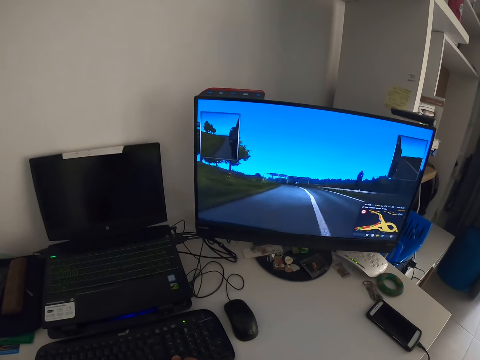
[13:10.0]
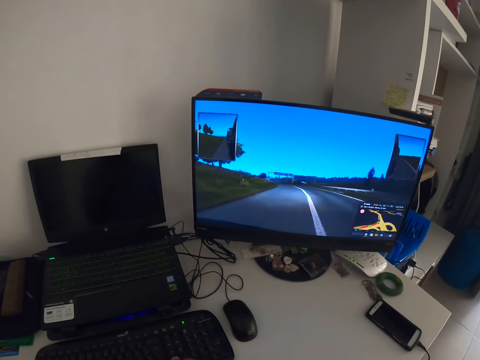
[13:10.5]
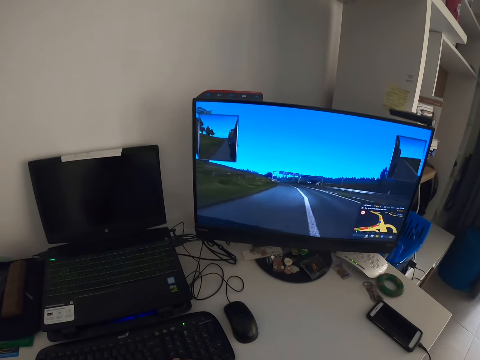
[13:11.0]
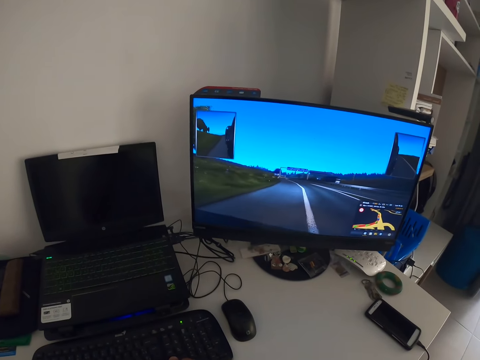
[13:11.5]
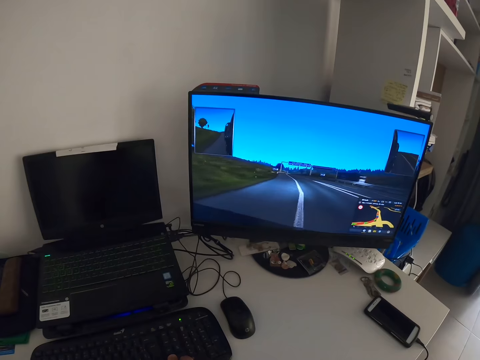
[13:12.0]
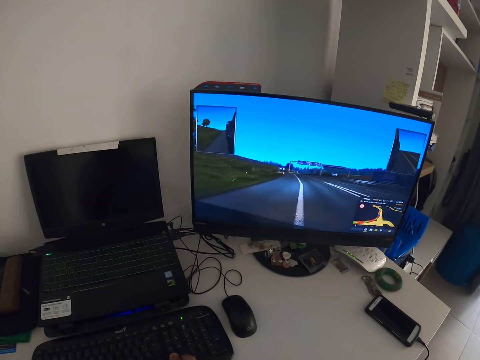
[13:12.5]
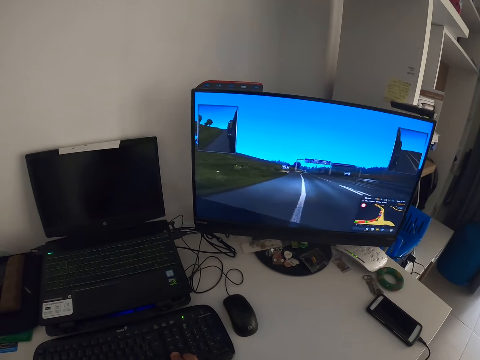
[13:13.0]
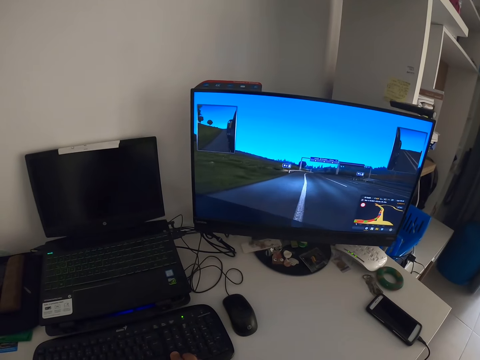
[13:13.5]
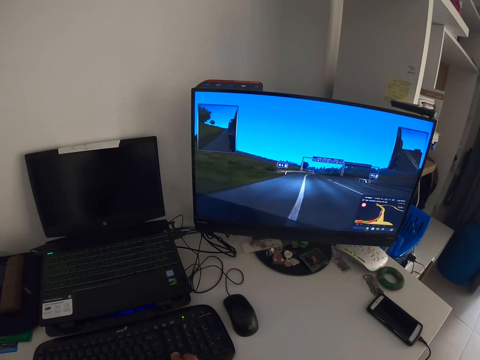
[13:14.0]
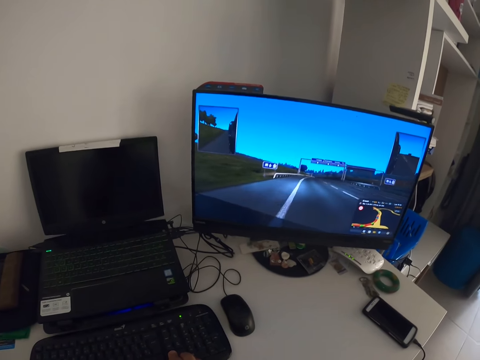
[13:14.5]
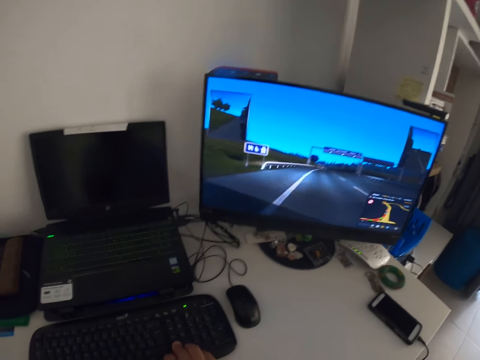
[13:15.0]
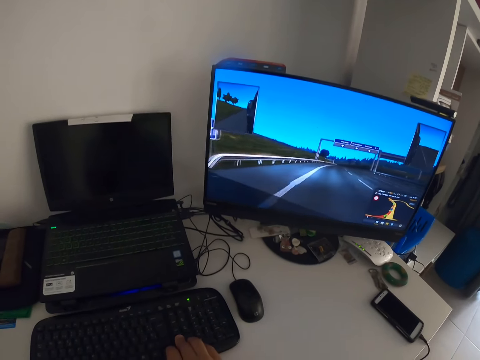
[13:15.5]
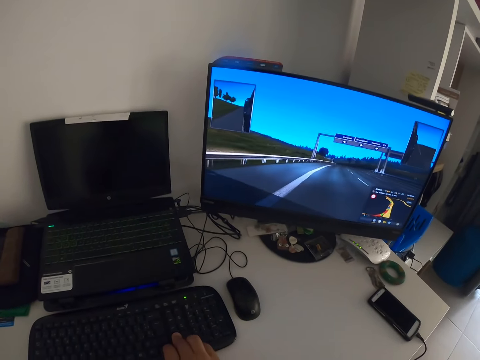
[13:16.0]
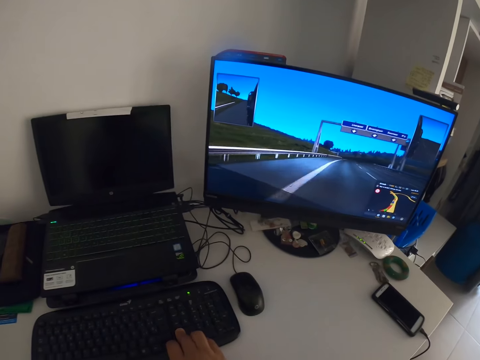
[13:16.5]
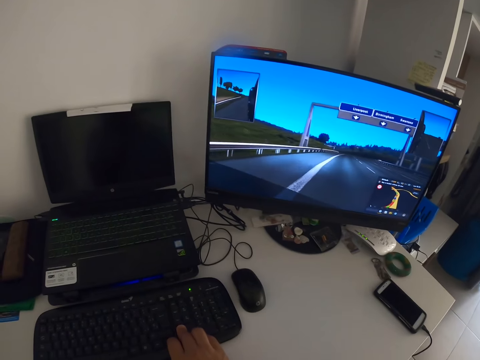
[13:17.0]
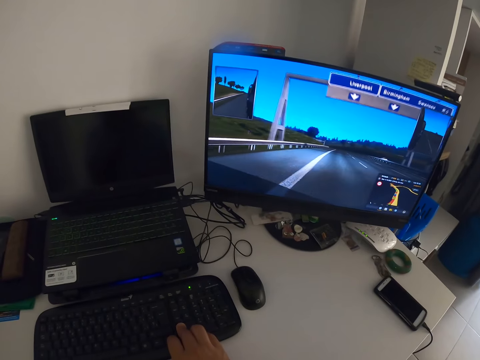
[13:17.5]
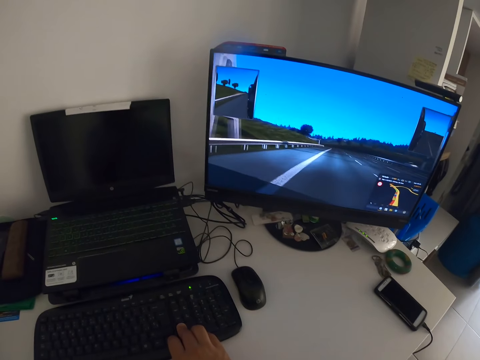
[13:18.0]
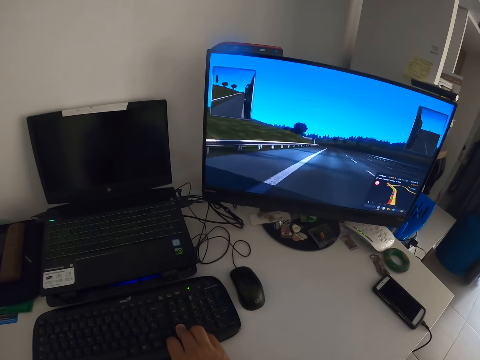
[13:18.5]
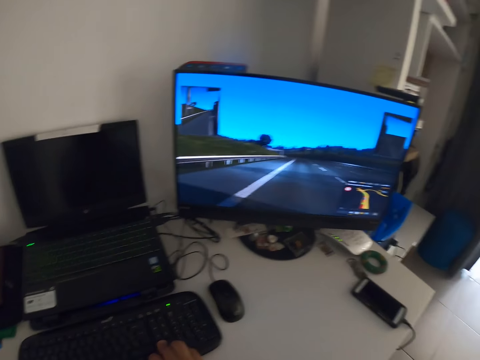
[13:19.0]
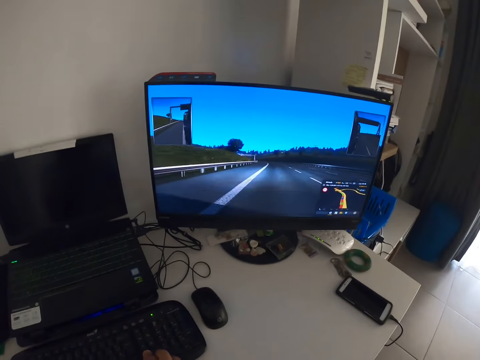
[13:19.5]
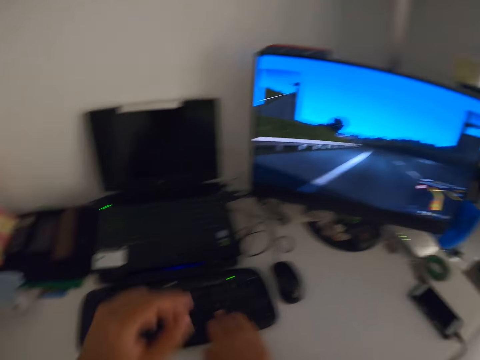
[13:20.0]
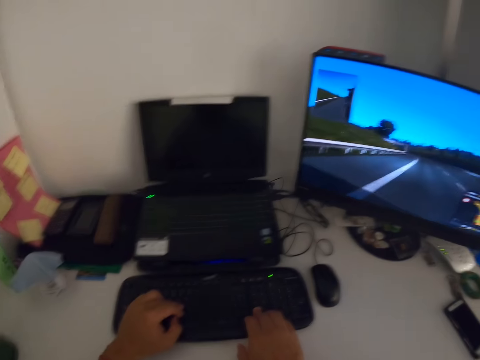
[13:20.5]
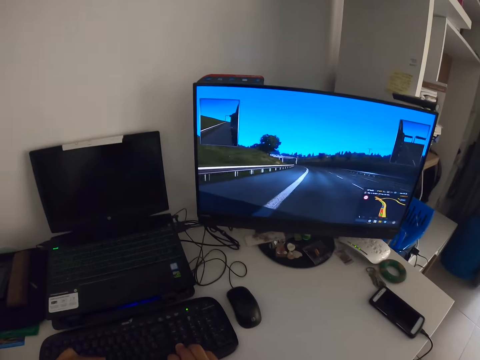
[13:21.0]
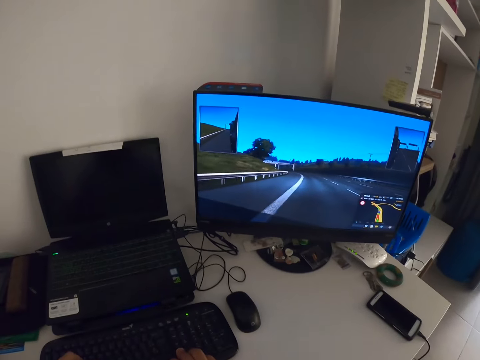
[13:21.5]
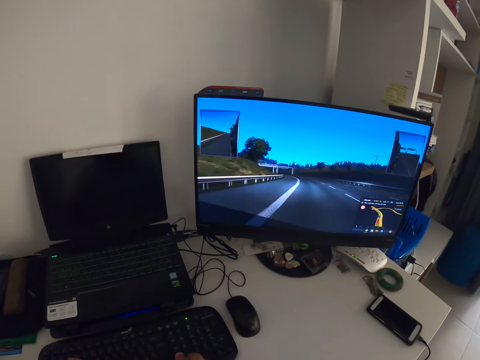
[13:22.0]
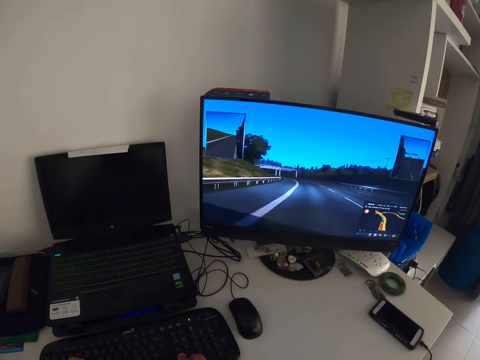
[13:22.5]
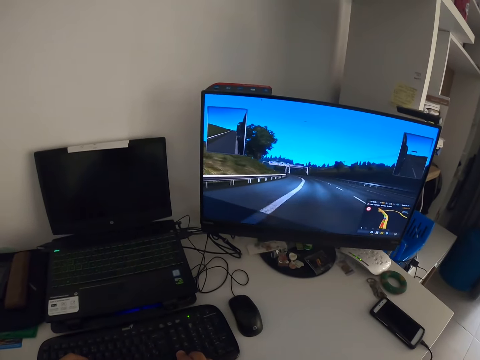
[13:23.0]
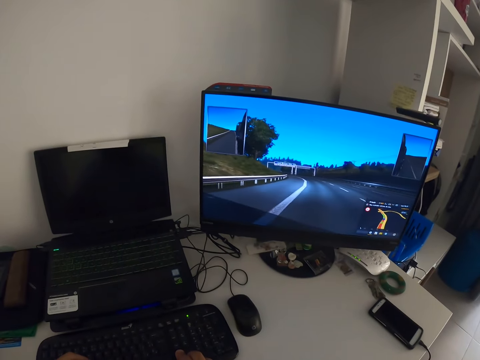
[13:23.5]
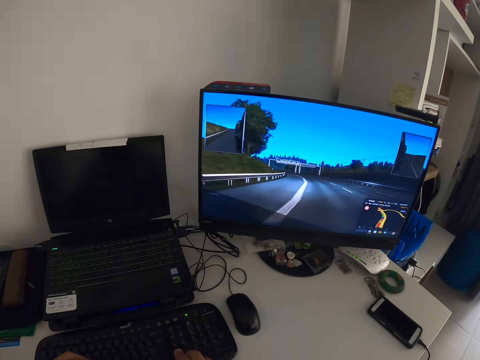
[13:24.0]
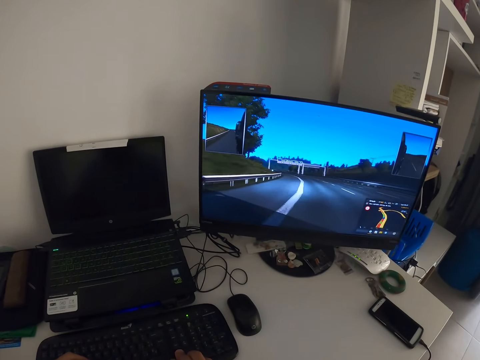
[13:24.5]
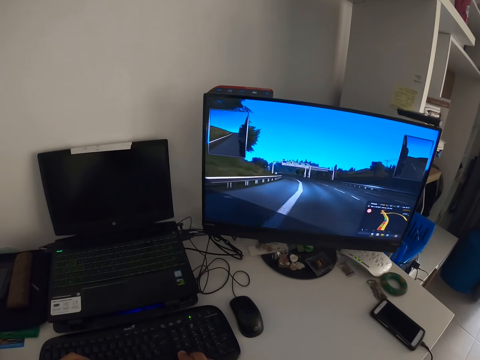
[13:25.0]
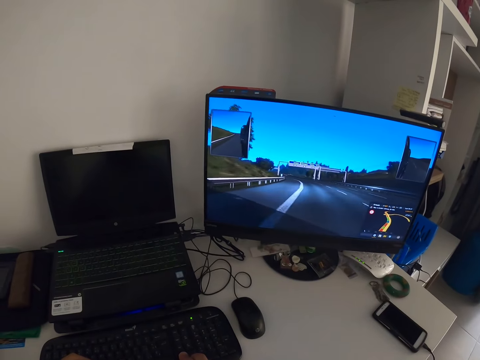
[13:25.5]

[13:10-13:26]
The camera wearer places a hand on a keyboard. They play a racing game.

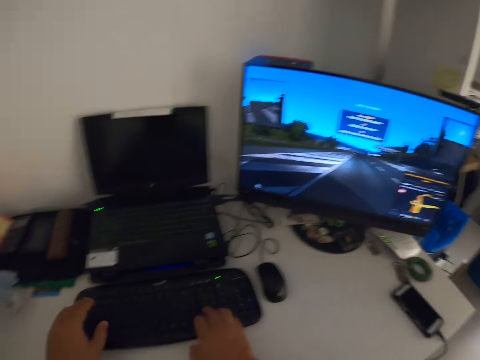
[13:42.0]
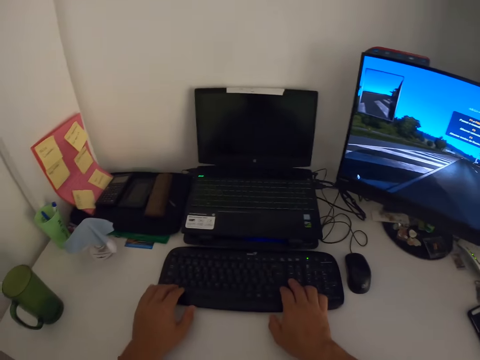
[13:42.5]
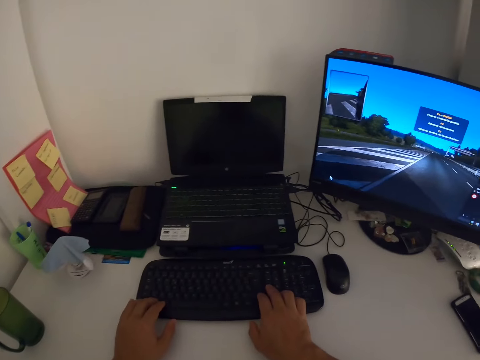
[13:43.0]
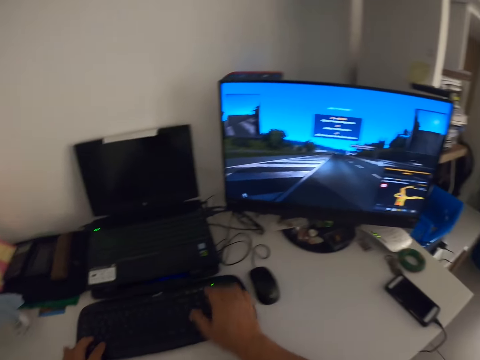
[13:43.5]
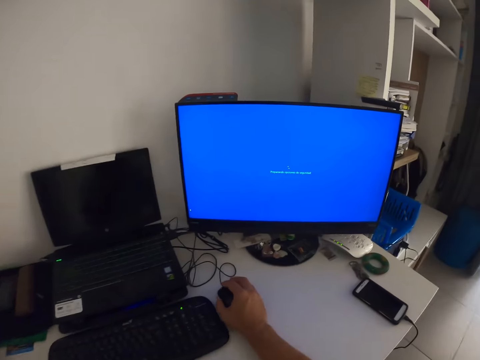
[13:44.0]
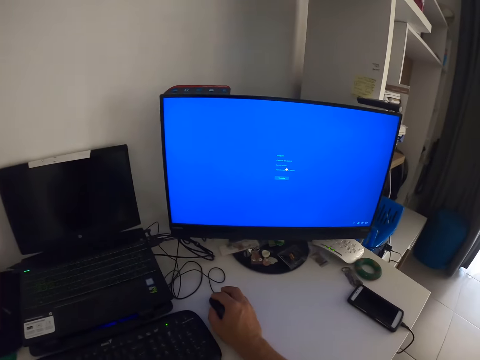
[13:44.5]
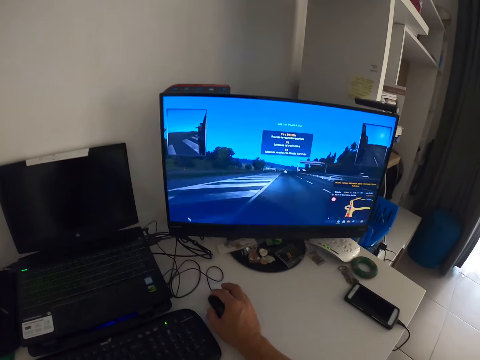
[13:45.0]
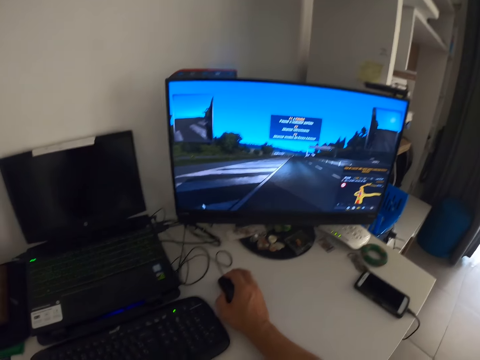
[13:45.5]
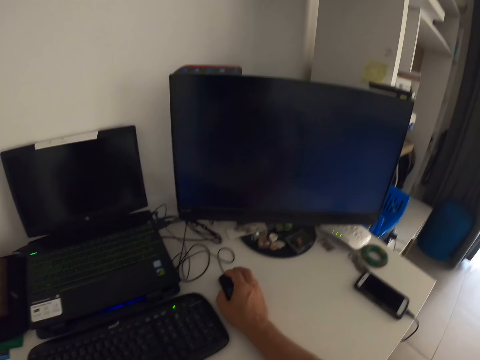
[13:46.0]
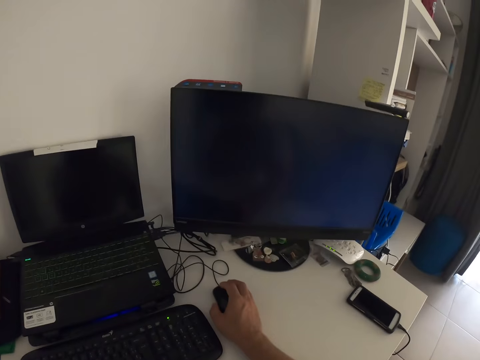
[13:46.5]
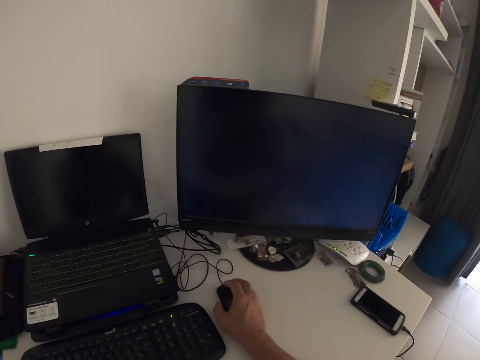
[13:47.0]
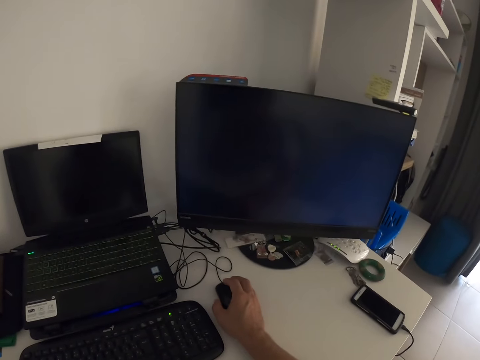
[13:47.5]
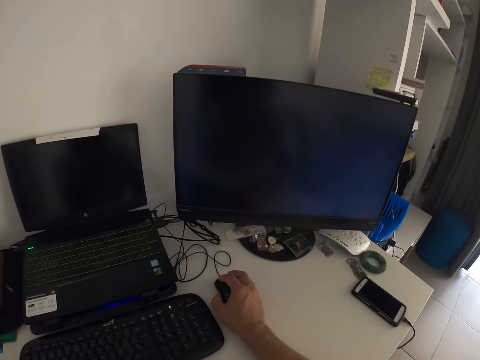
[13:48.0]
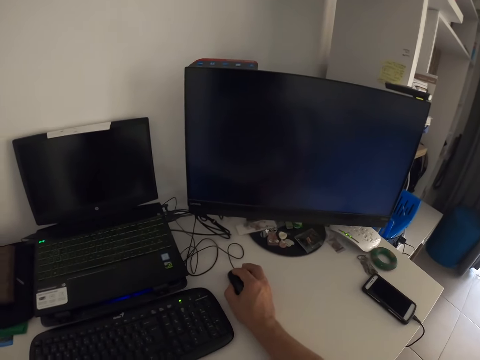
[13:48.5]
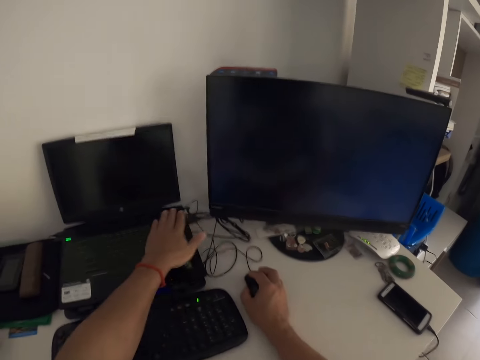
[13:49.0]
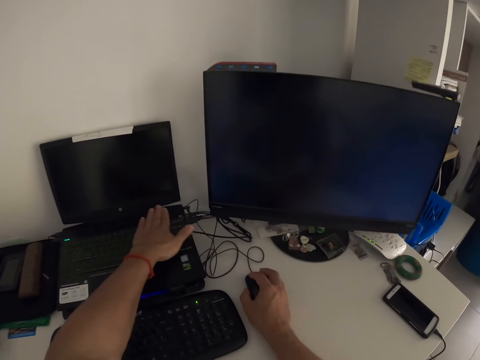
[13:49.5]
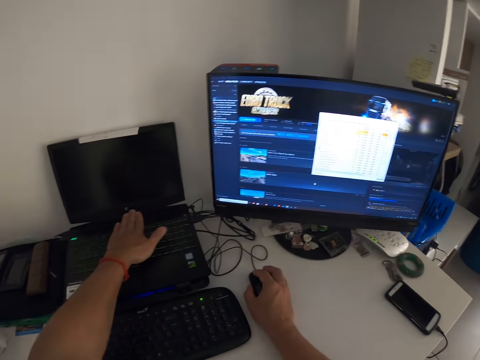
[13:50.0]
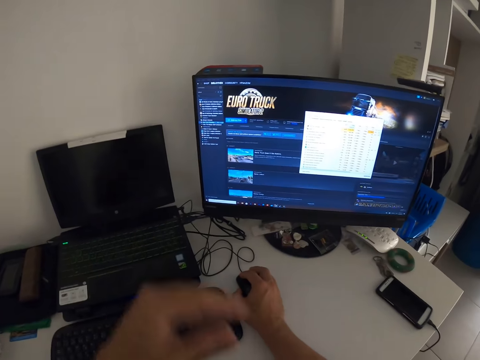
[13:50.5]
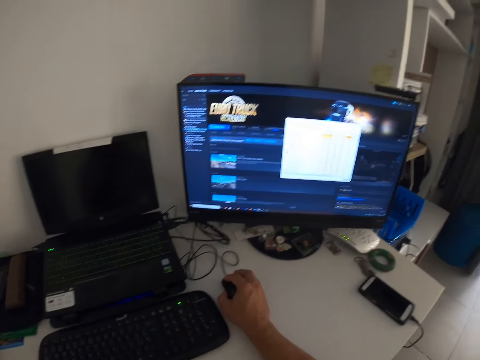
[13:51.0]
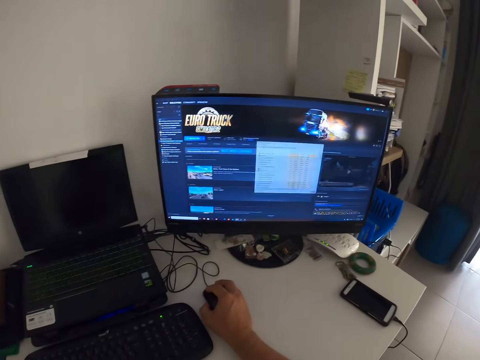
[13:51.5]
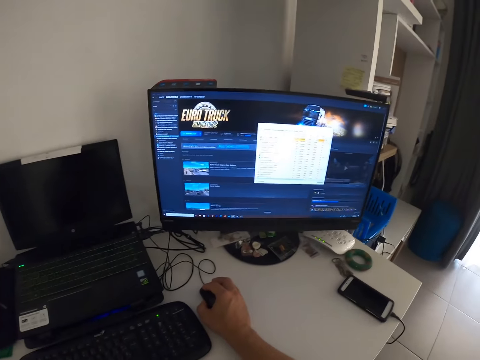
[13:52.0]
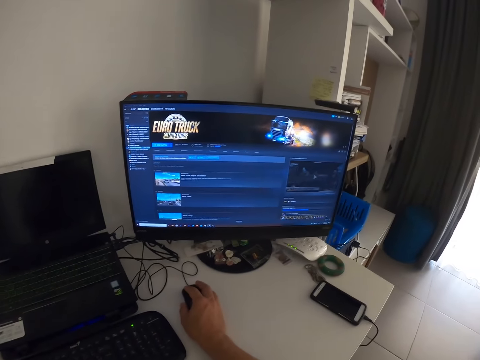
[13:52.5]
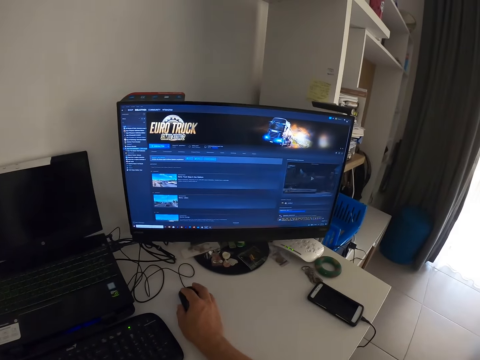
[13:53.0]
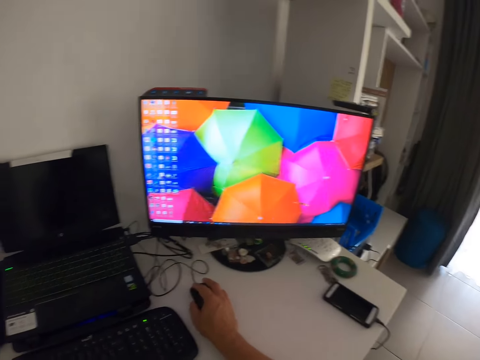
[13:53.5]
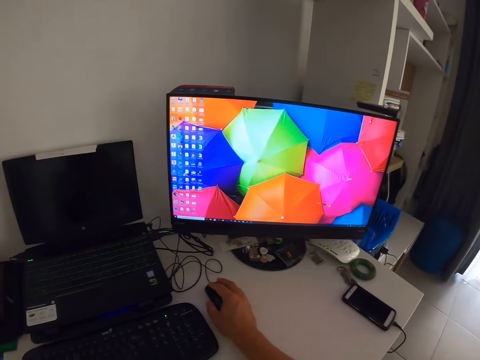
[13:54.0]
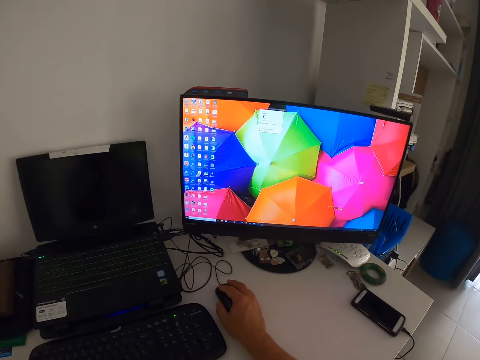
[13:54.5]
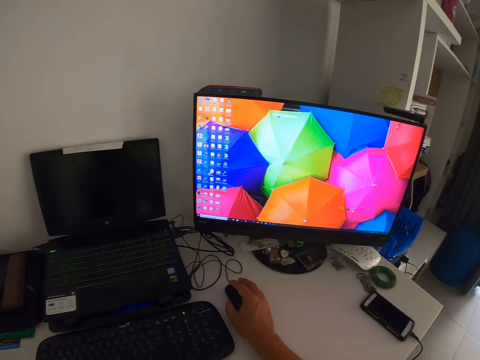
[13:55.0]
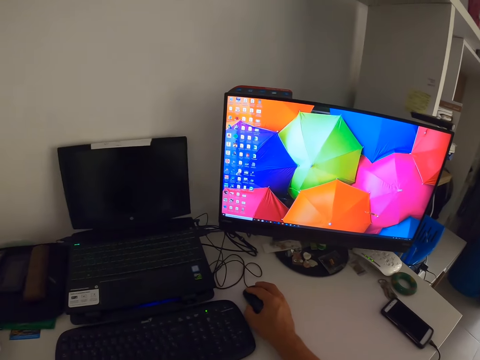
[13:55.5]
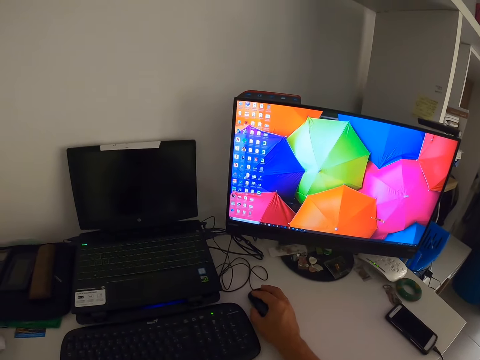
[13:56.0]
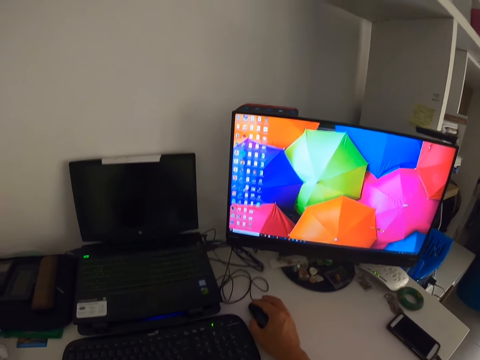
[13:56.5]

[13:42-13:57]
The camera wearer presses the keyboard. They touch a mouse. They scroll the mouse. They wipe a laptop. They touch the laptop with the left hand. They operate the computer.
